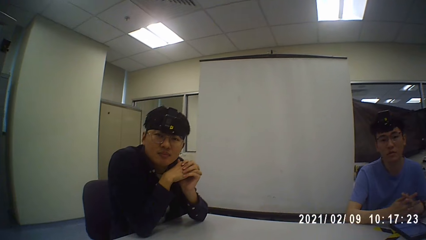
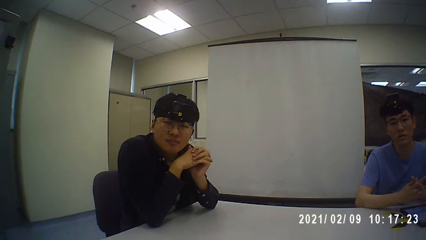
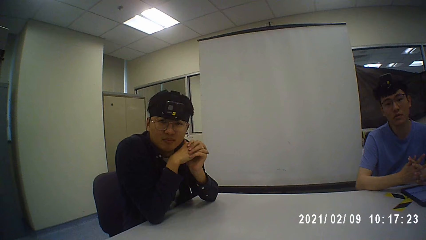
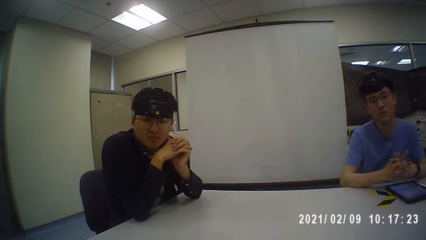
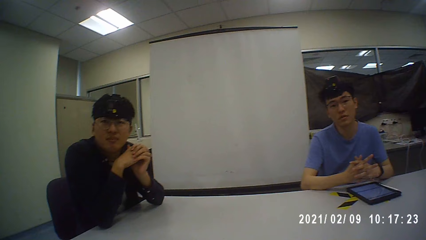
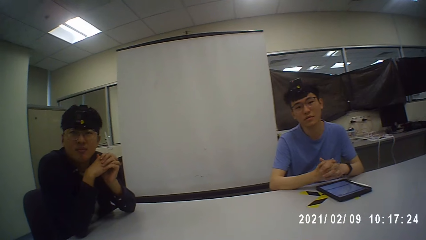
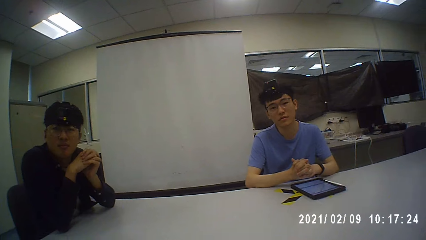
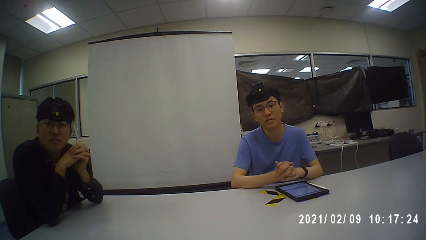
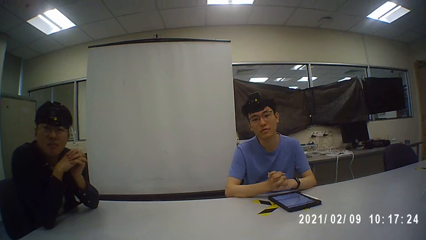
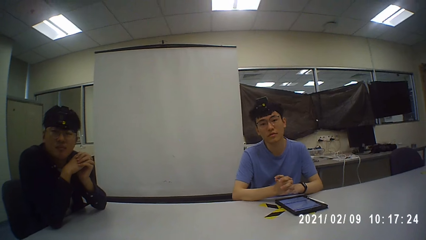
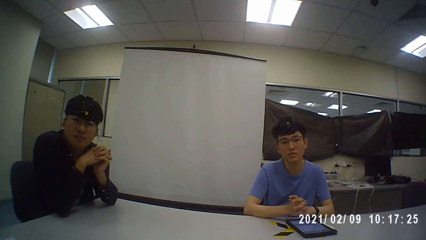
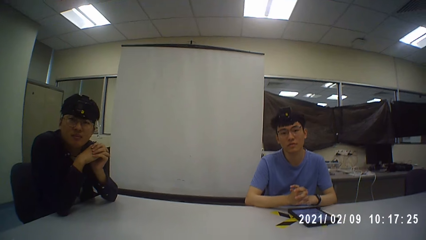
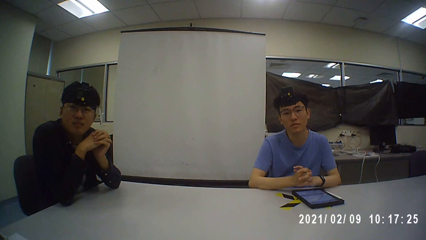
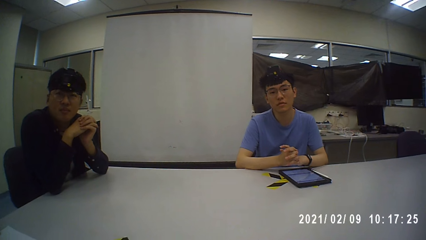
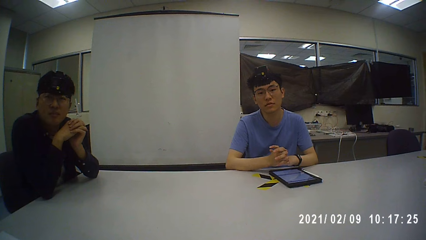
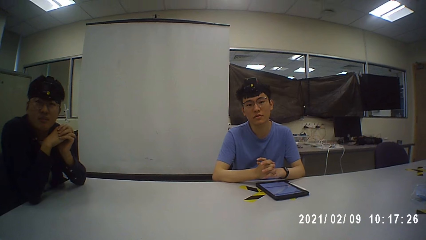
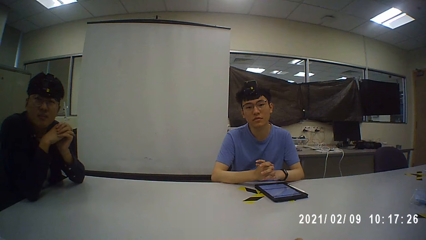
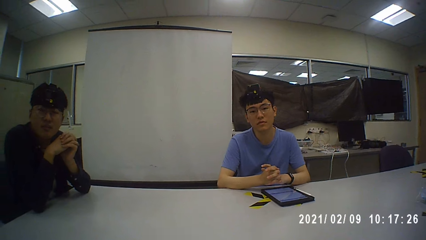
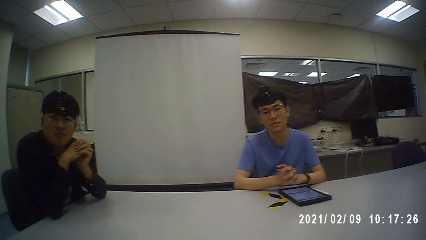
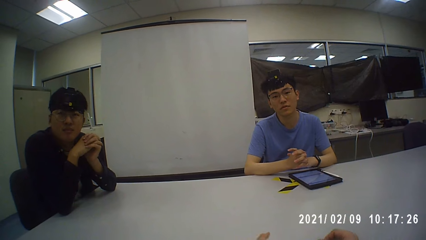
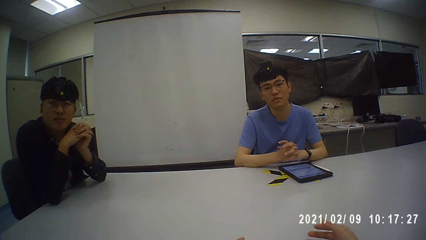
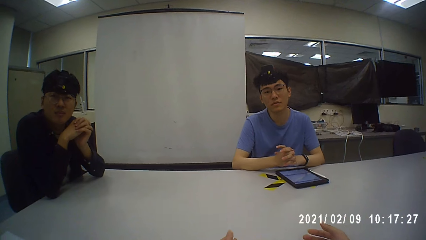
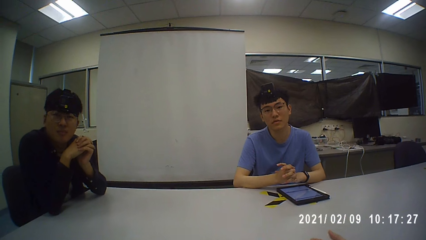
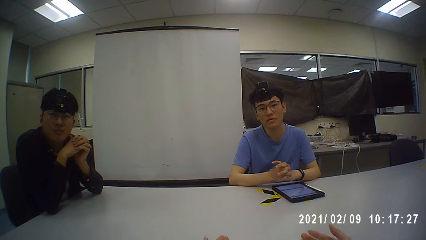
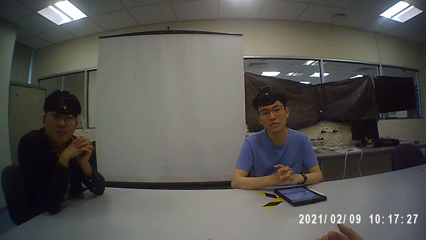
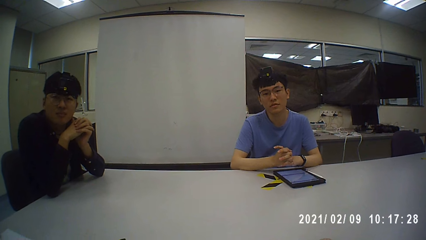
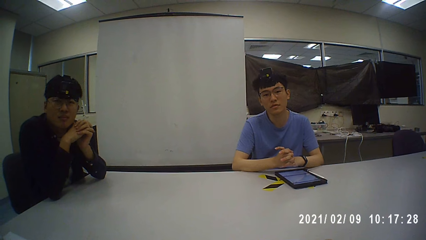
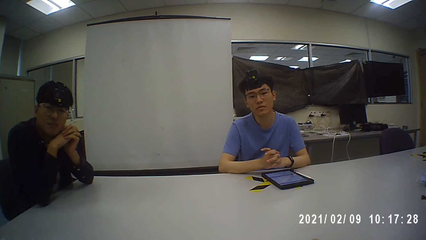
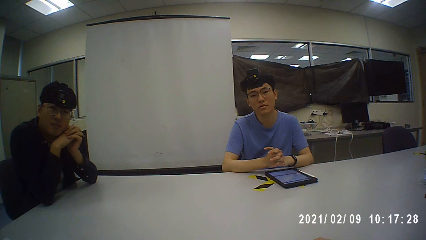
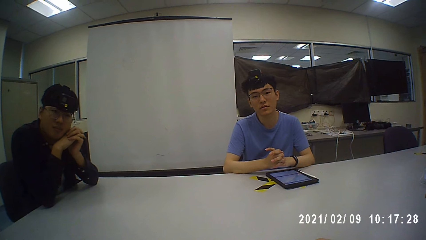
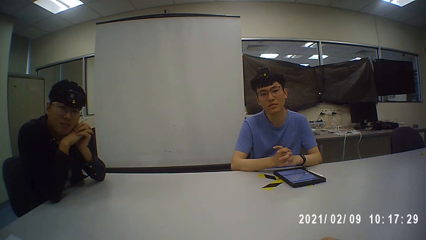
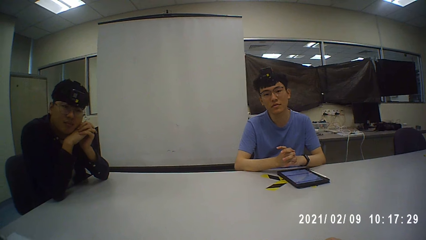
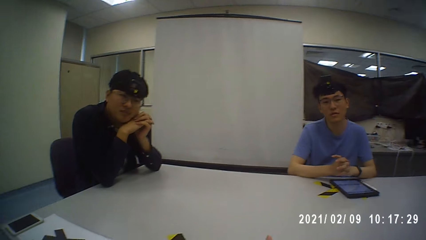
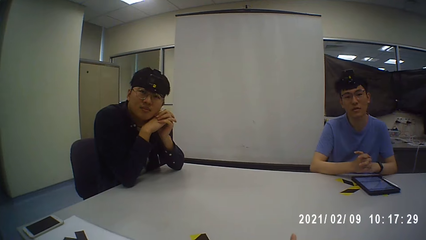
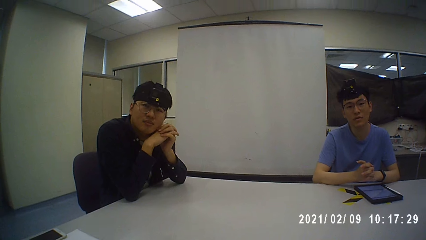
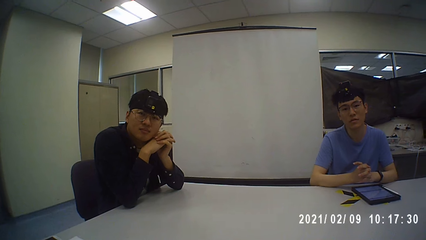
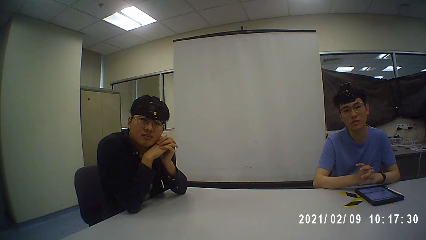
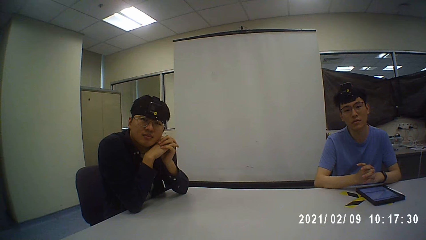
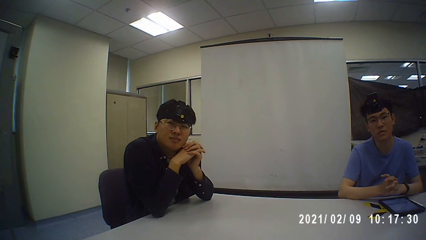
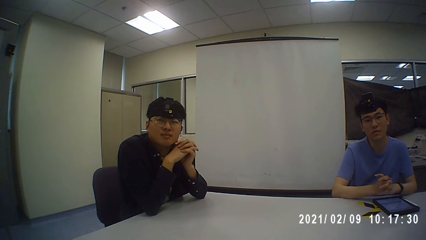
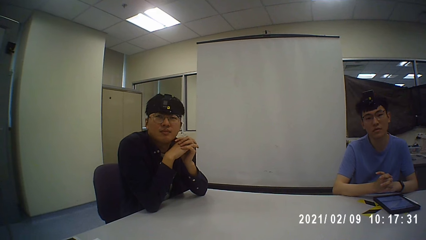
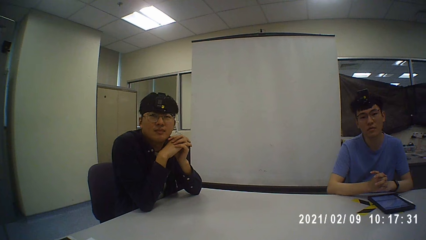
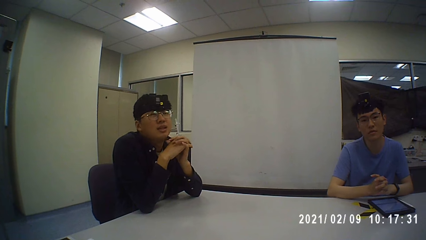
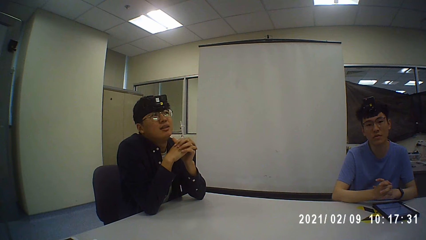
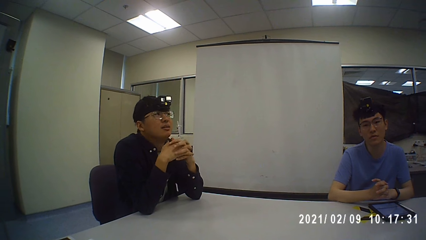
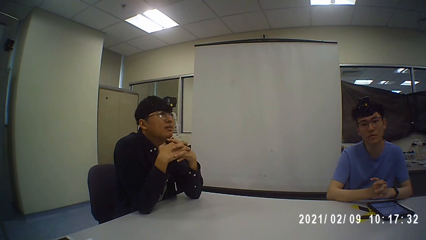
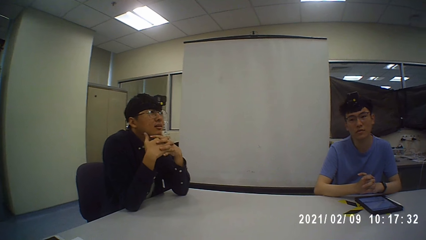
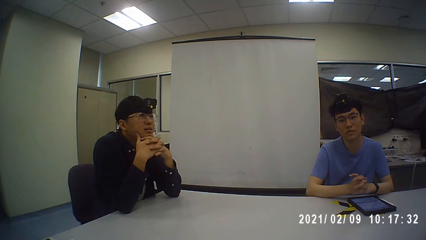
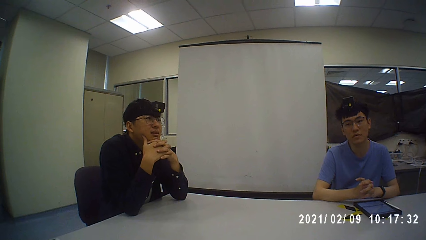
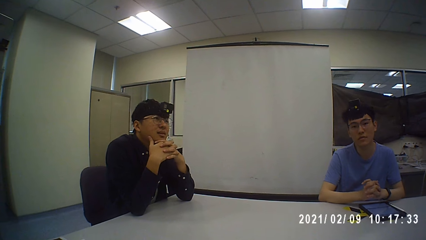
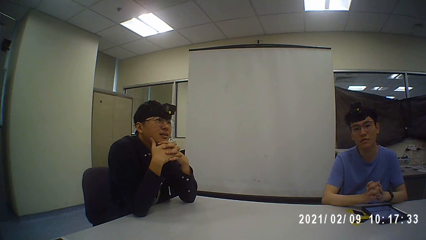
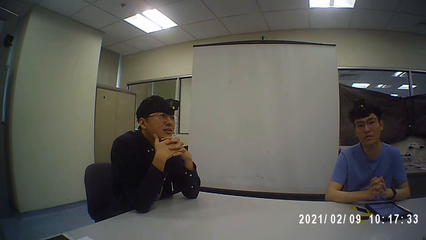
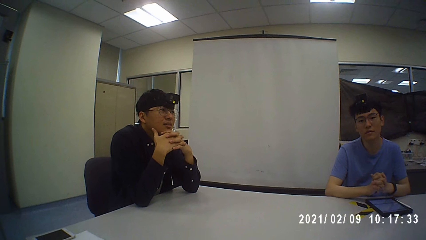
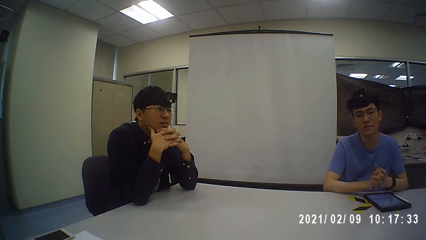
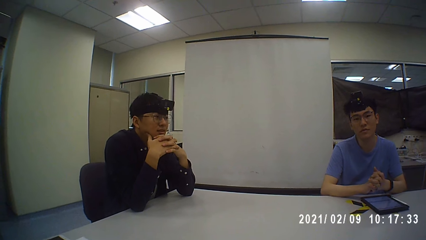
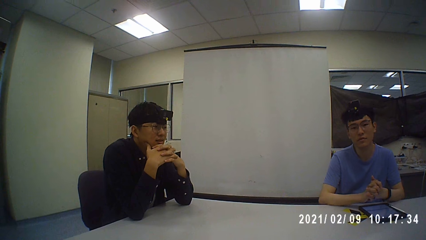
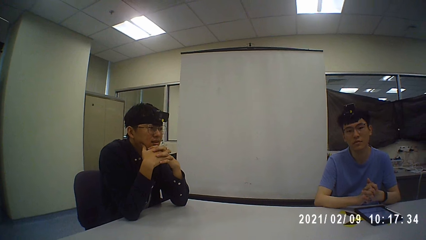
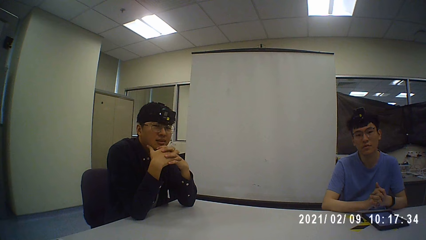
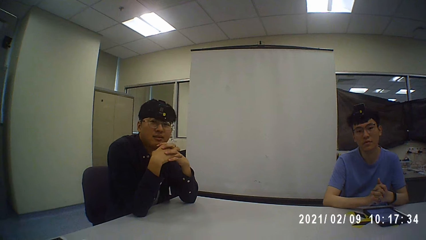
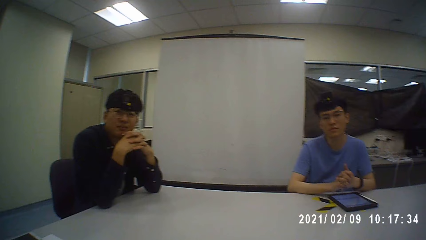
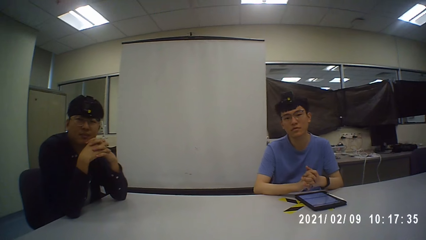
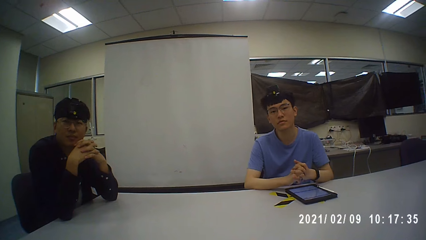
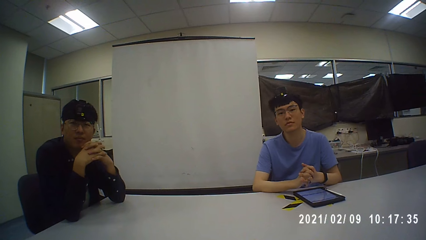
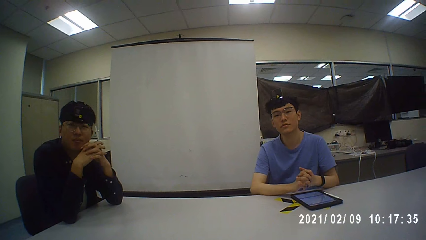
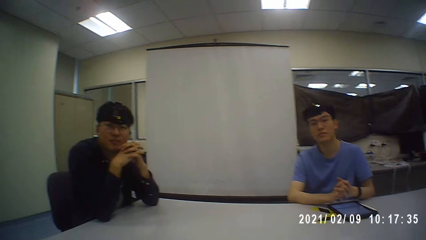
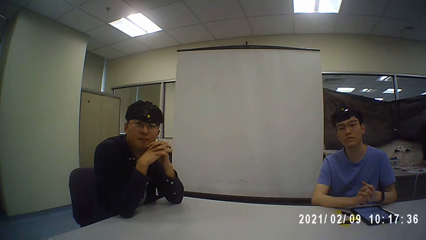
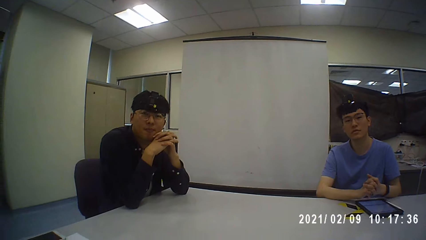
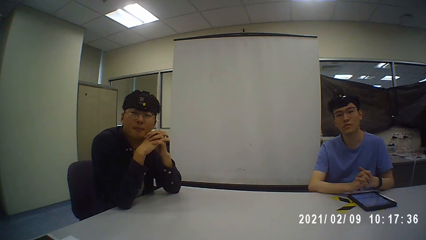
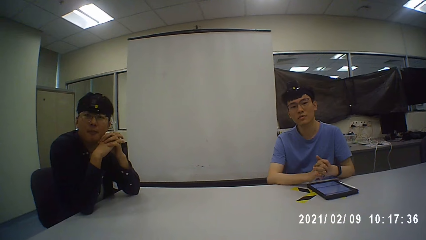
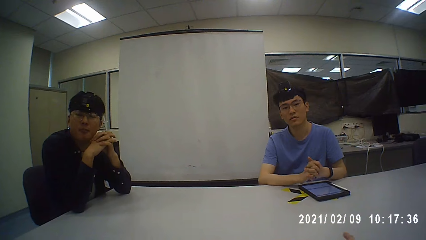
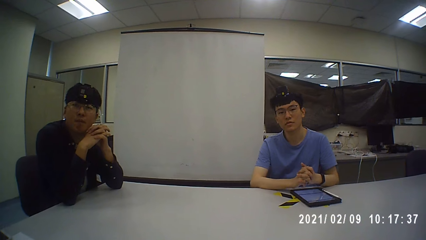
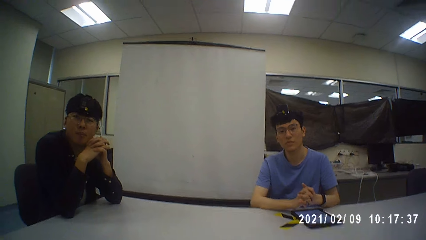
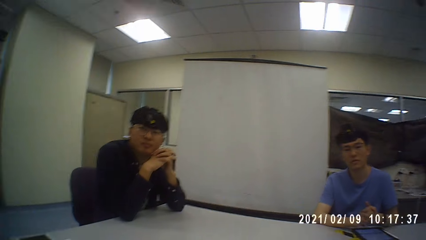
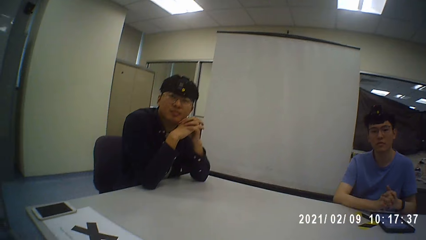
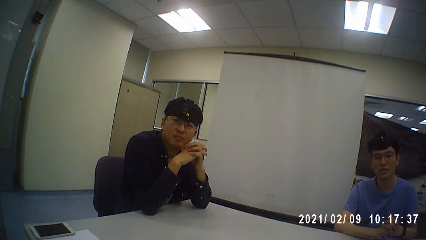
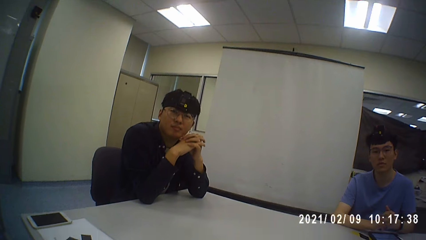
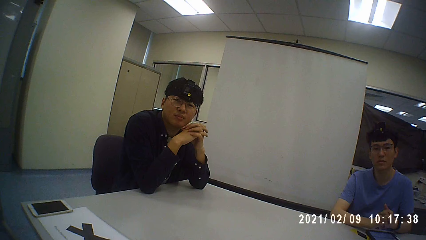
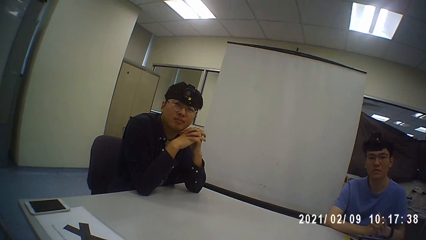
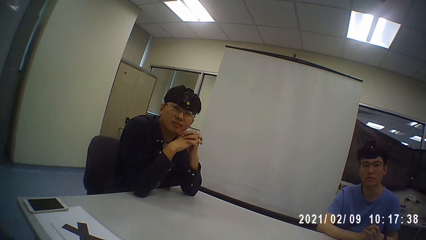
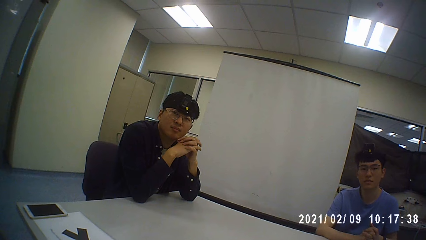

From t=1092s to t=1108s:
A man talks to the camera wearer and another man.
